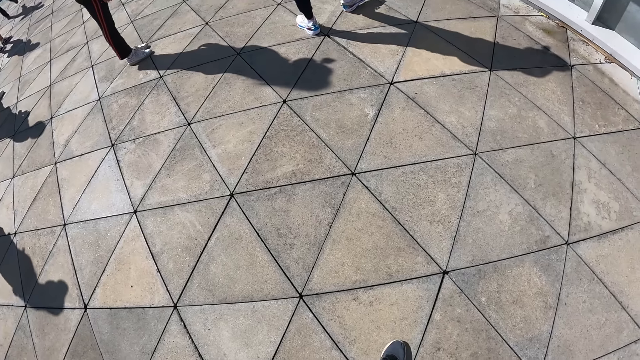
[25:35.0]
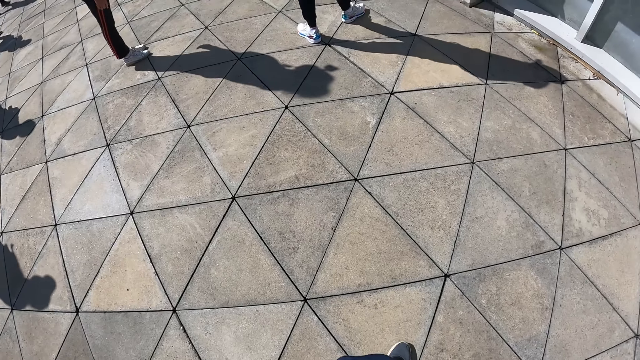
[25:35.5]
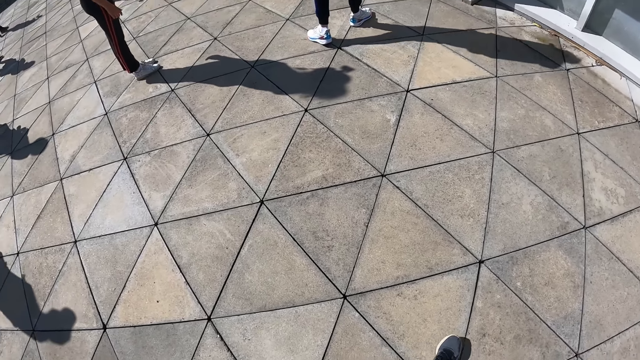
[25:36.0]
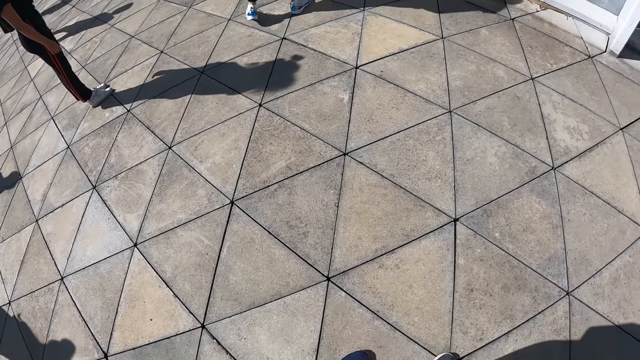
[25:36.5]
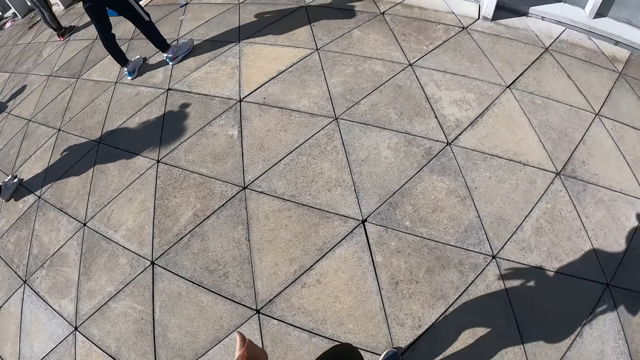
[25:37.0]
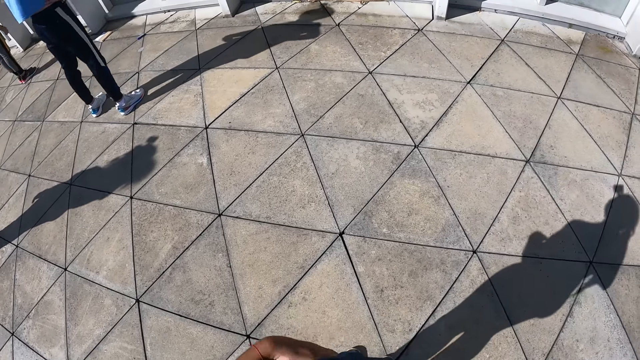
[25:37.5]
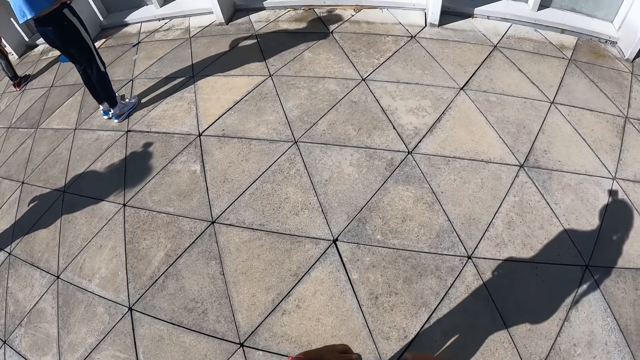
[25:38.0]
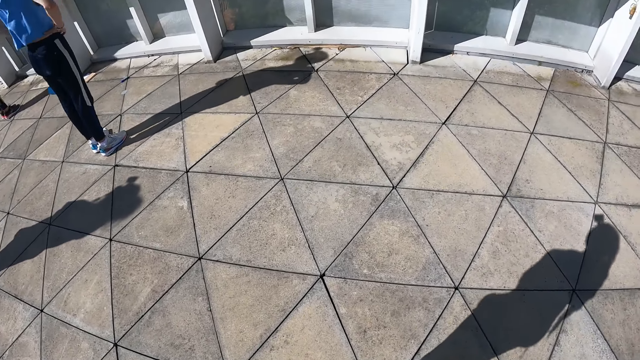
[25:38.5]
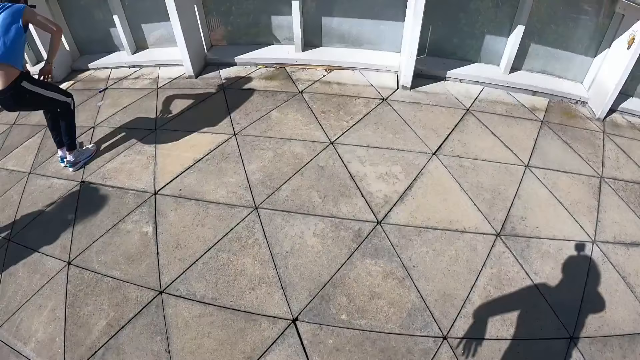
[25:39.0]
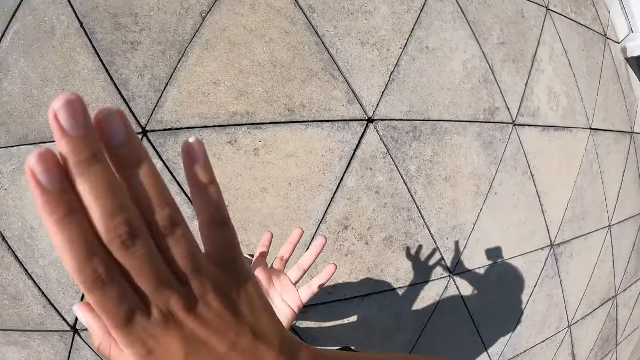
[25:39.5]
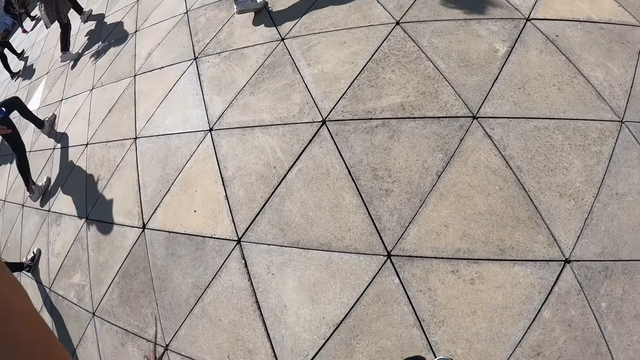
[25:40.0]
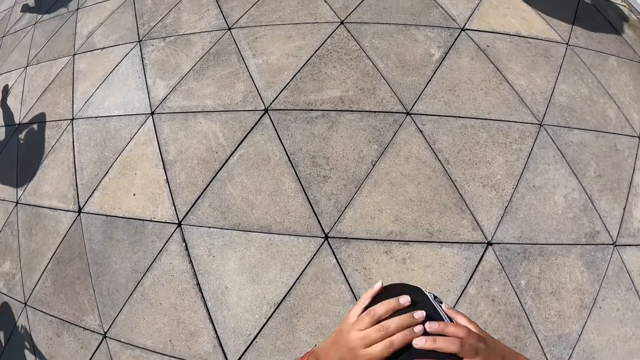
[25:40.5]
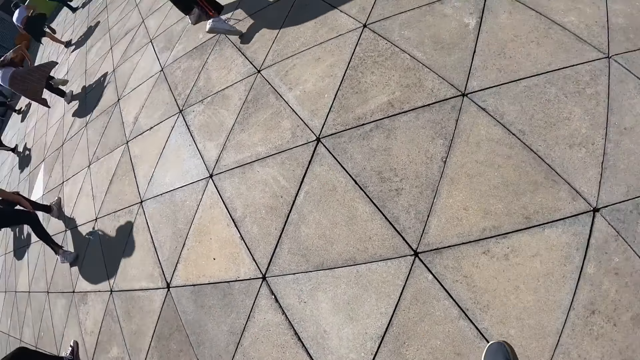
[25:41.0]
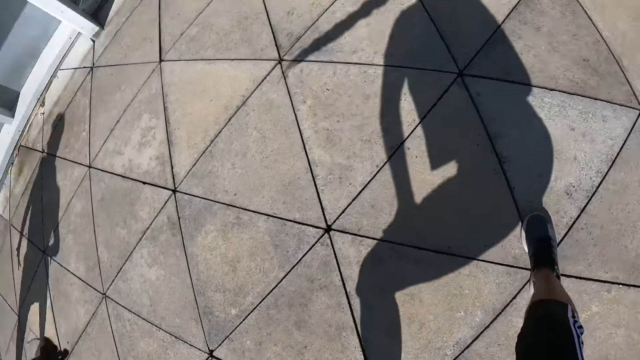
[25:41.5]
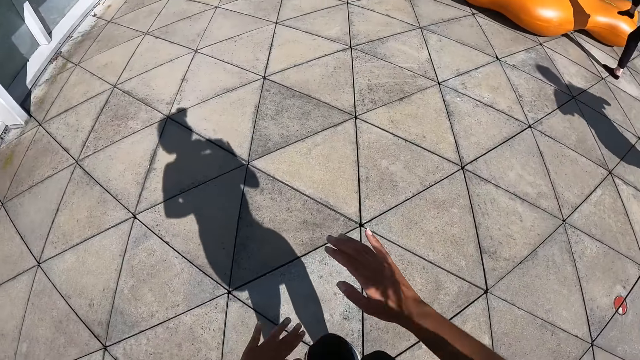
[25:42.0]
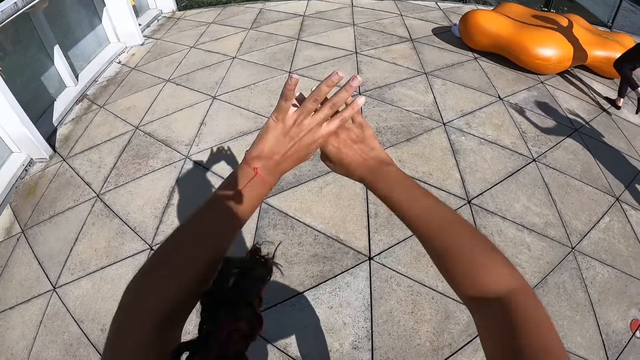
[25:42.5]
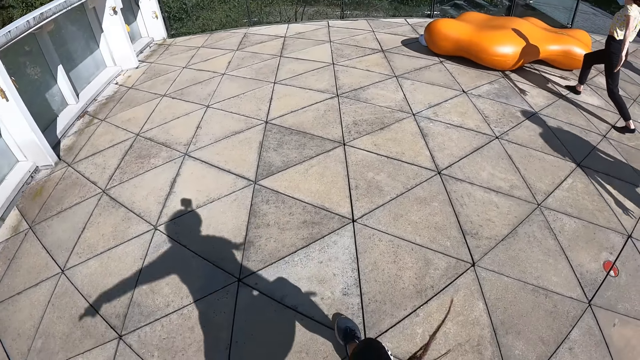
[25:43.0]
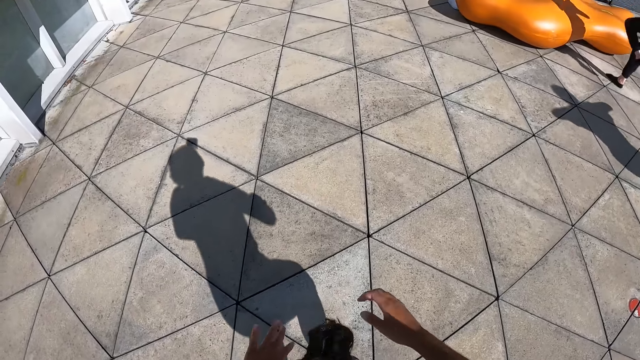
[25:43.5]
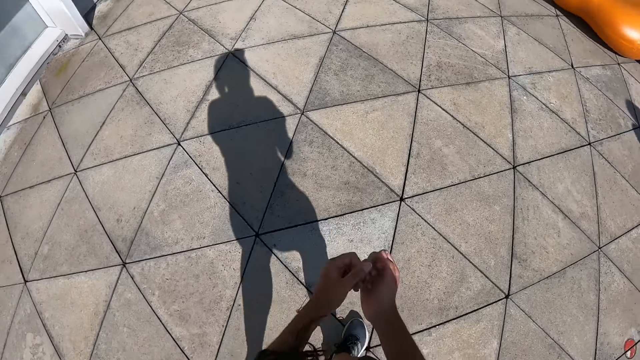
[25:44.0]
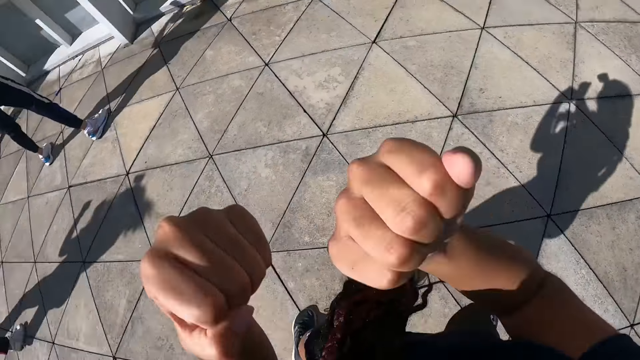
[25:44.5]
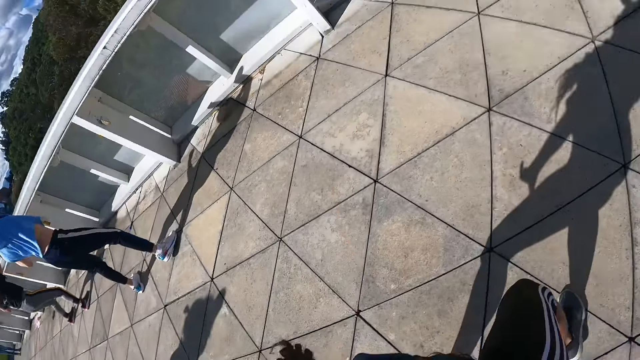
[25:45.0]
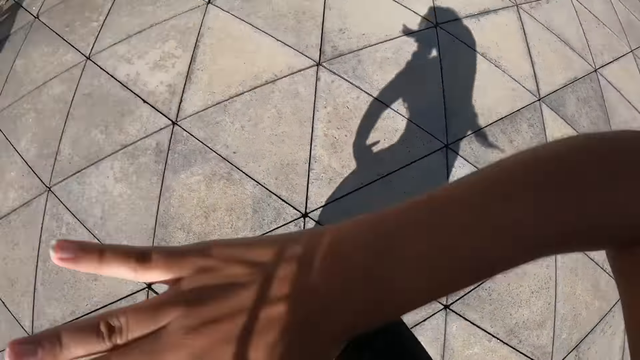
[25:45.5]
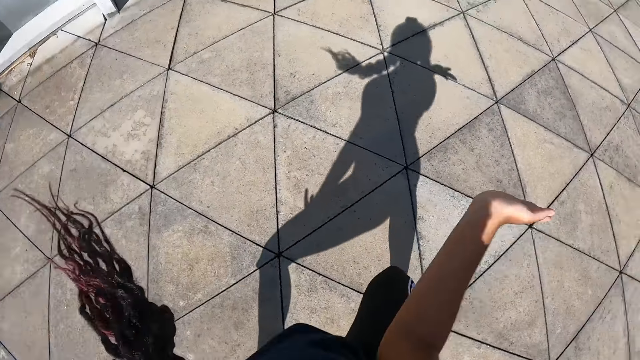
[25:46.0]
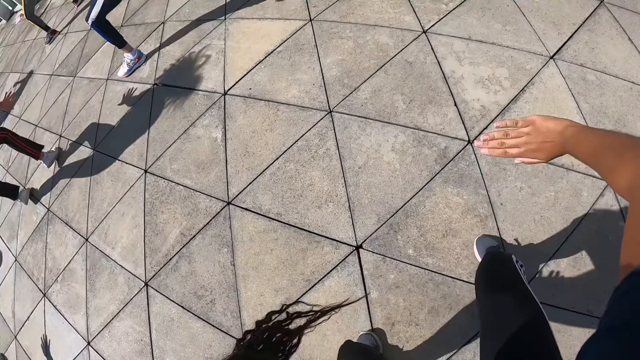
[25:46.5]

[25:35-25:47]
The camera wearer adjusts her cloth with both hands. She stretches her shirt. She performs the dance steps with both hands and legs. She gestures. She lifts her right leg up.

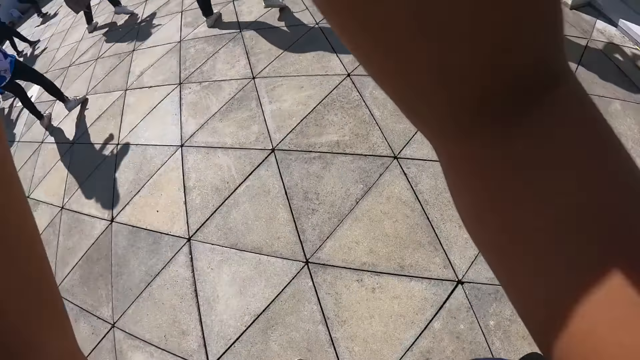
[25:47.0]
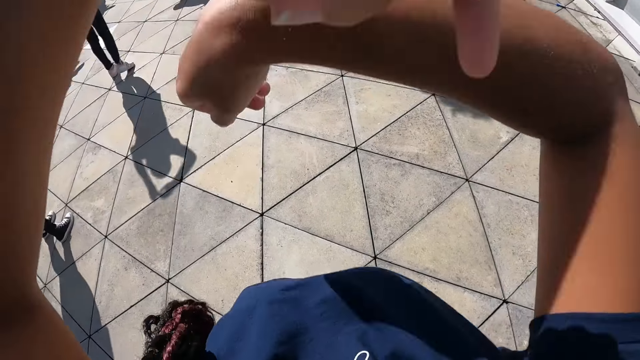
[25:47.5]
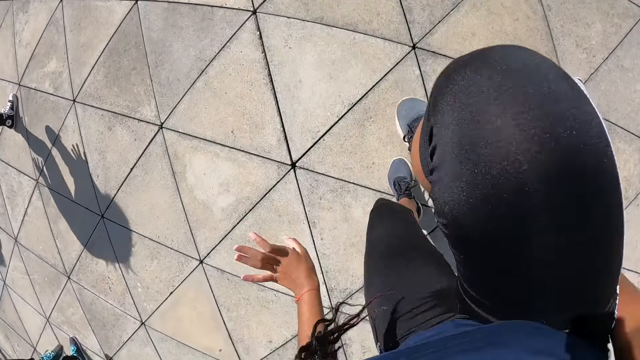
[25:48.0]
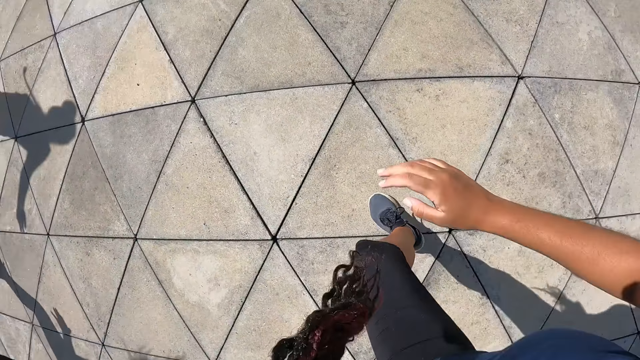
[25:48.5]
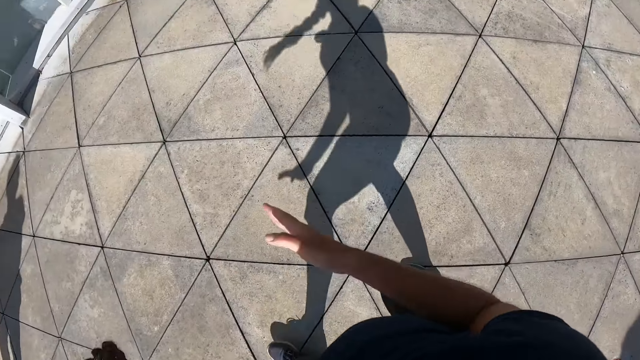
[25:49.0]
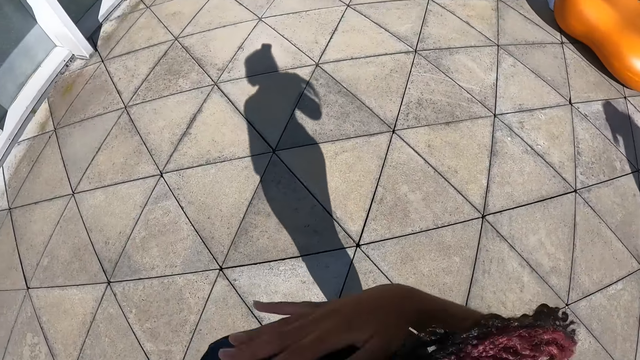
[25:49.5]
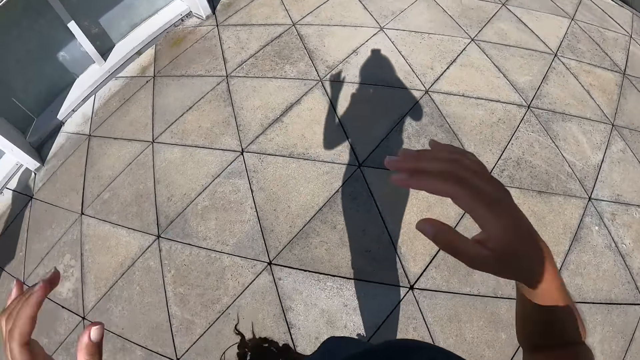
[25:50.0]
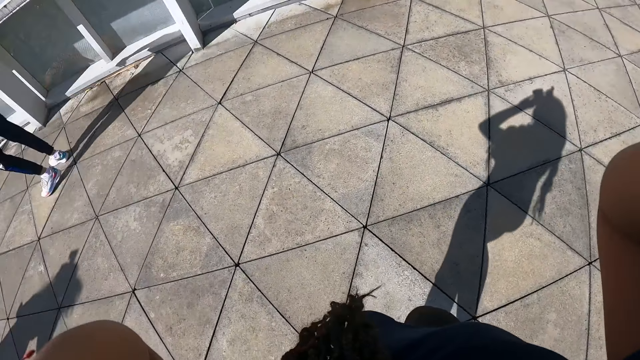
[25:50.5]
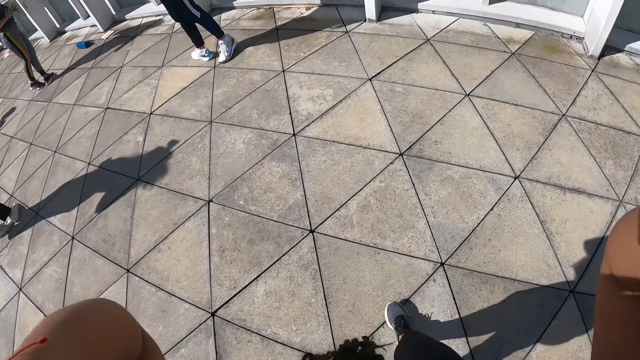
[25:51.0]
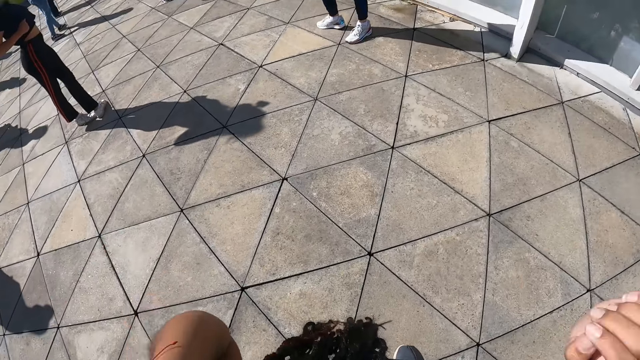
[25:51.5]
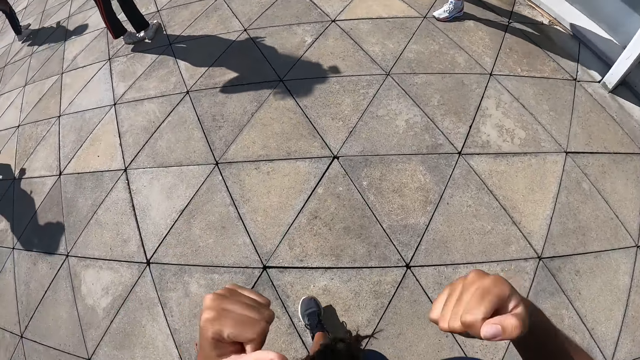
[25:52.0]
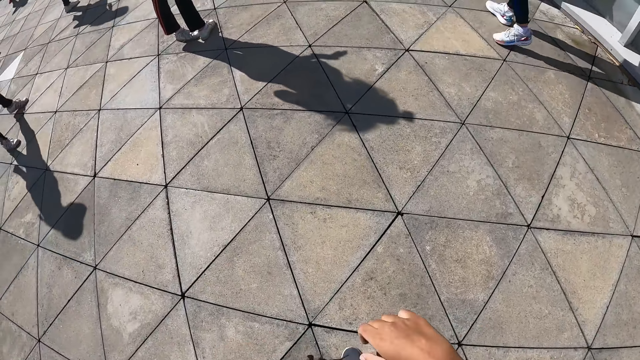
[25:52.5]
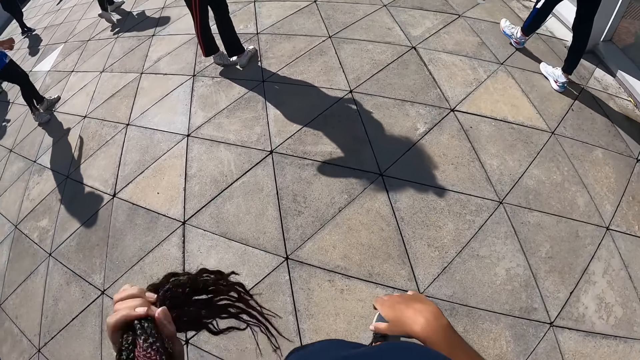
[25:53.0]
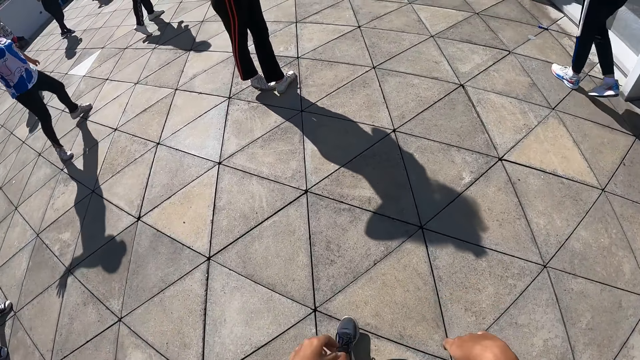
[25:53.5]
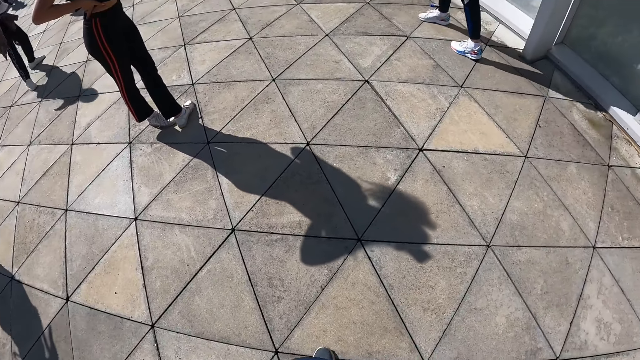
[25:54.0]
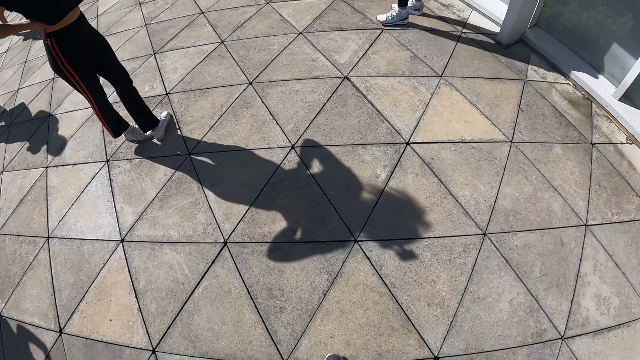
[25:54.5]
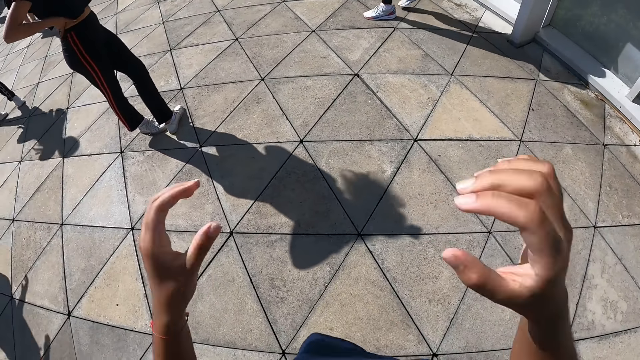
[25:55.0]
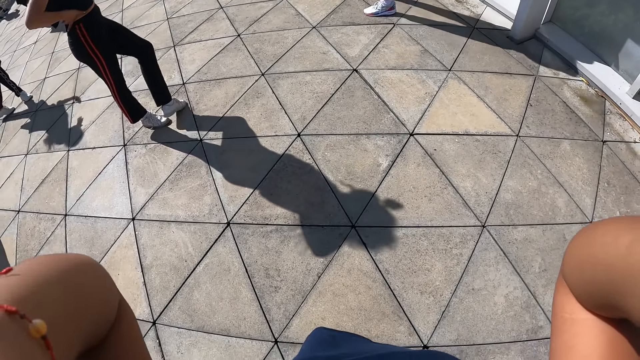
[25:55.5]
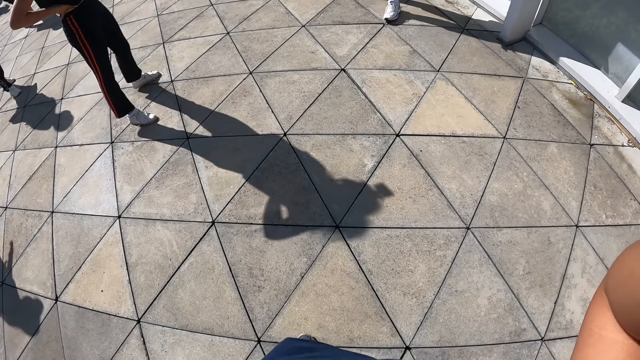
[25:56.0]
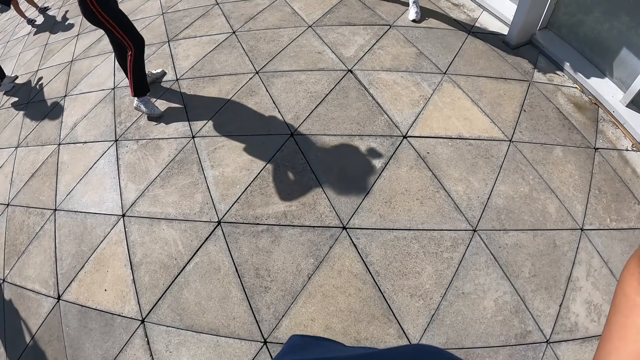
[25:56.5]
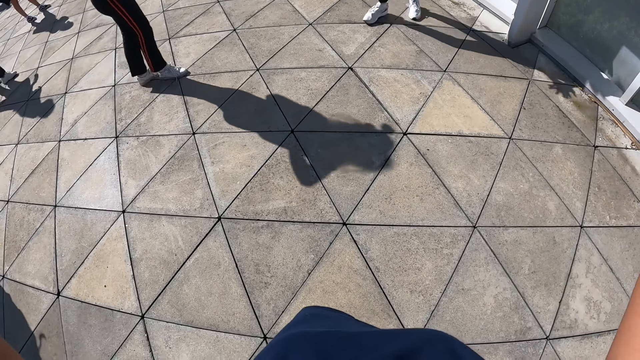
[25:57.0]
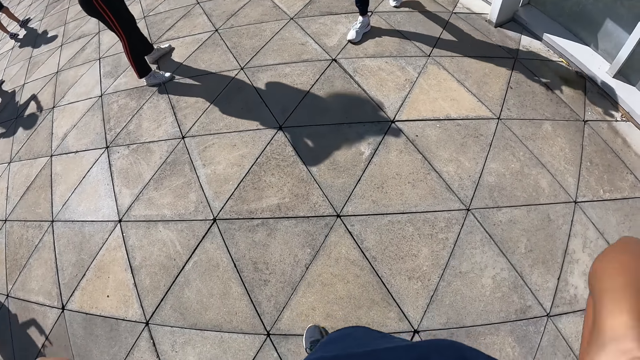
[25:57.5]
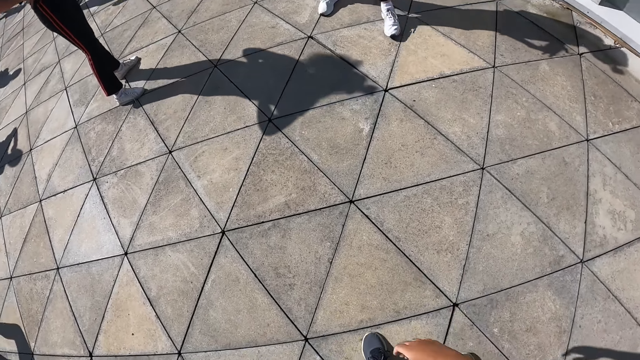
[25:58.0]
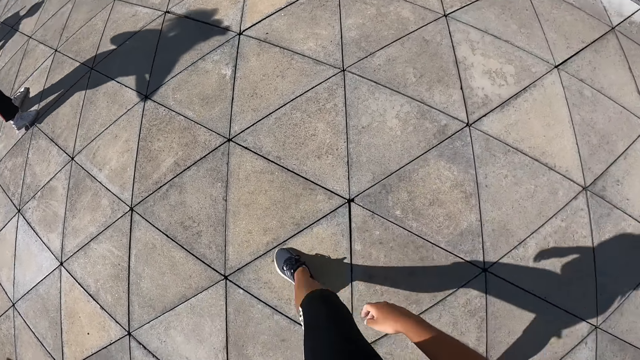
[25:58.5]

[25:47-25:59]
The camera wearer lifts her hands up. She touches her hair with her left hand. She lifts her hands up again. She touches her hair with both hands.
